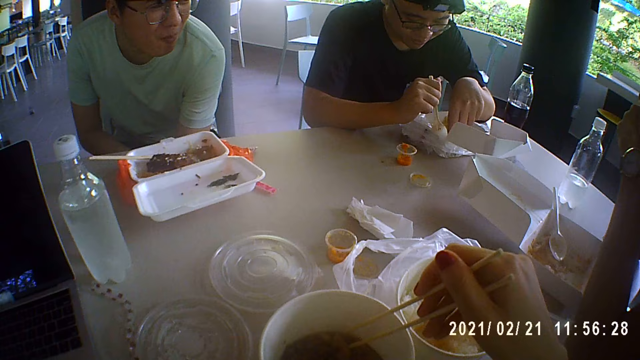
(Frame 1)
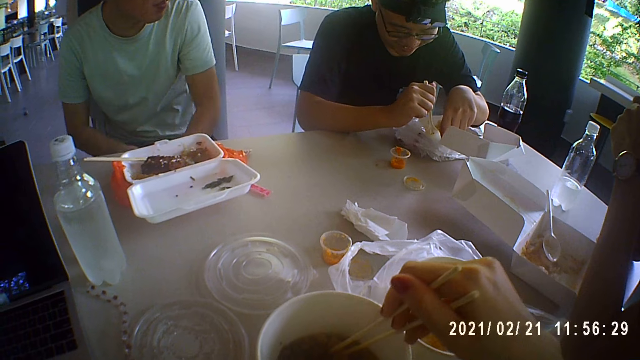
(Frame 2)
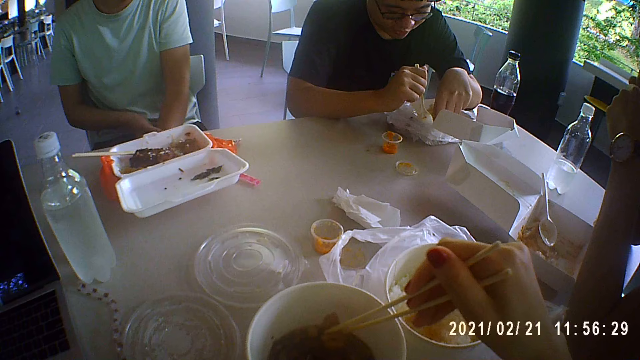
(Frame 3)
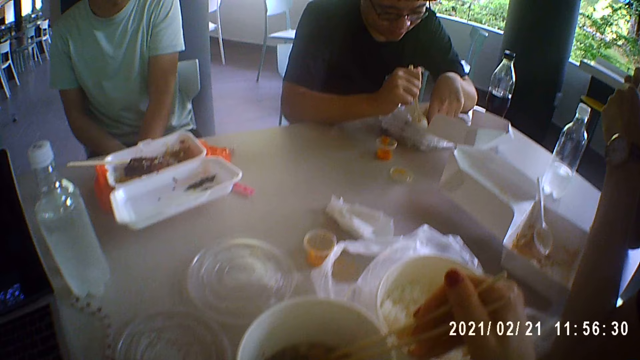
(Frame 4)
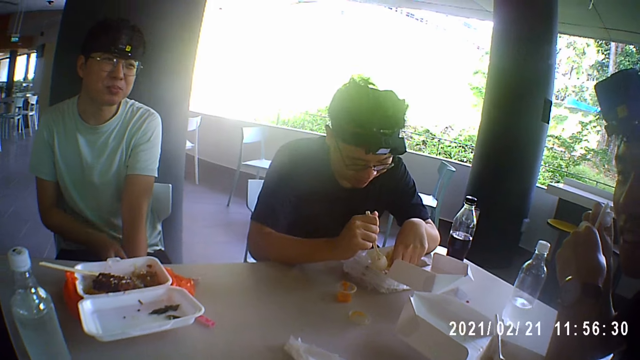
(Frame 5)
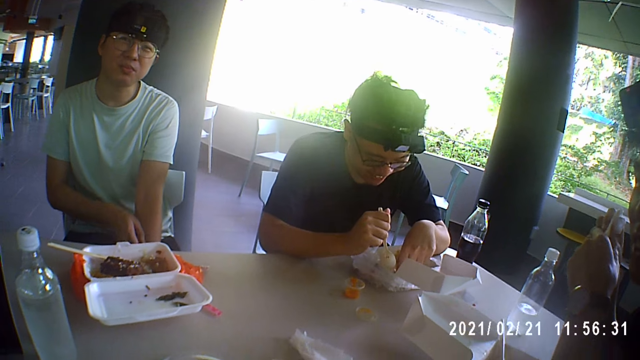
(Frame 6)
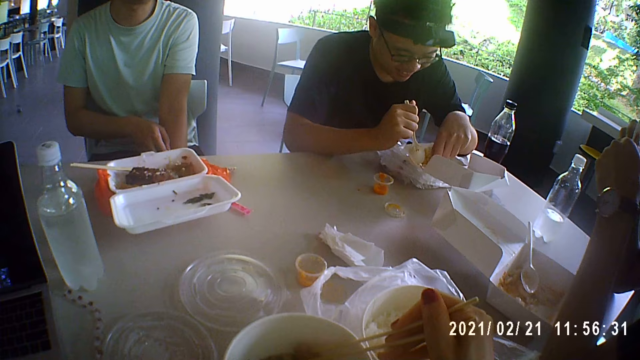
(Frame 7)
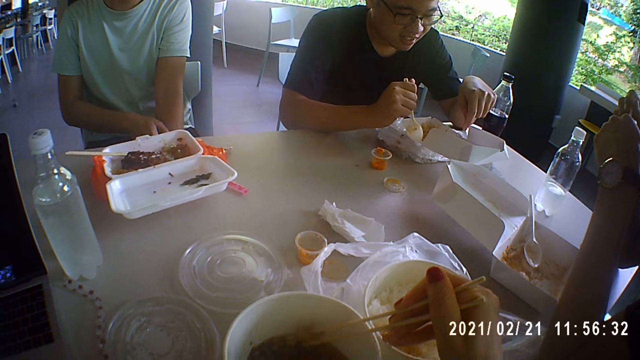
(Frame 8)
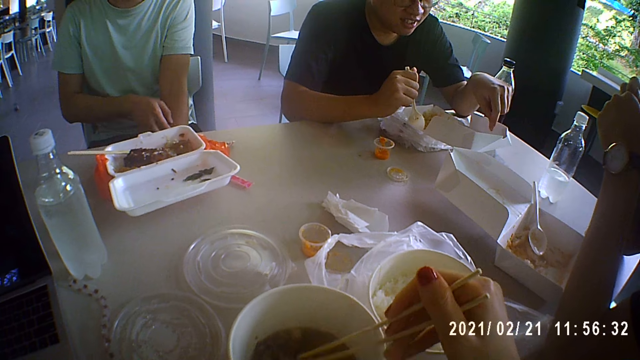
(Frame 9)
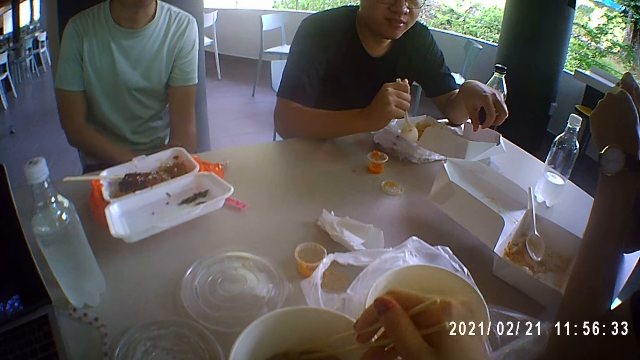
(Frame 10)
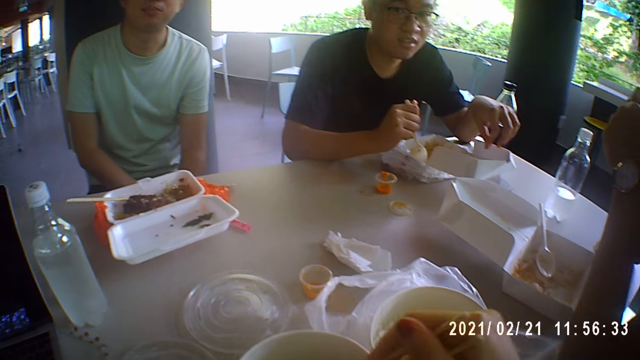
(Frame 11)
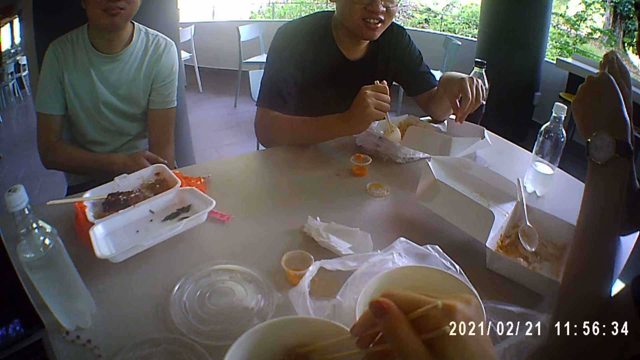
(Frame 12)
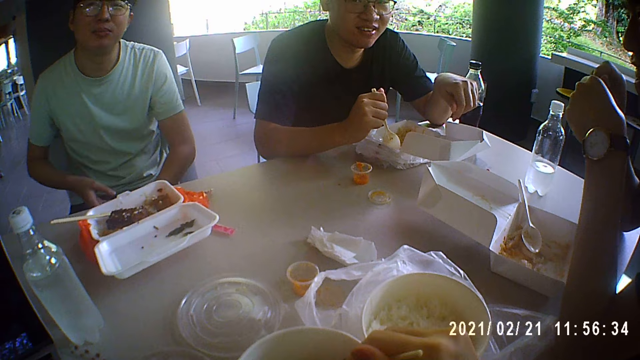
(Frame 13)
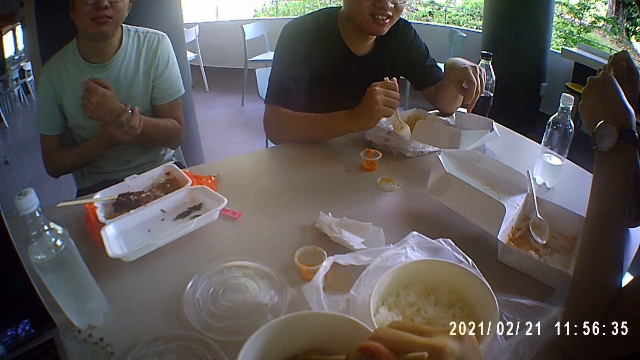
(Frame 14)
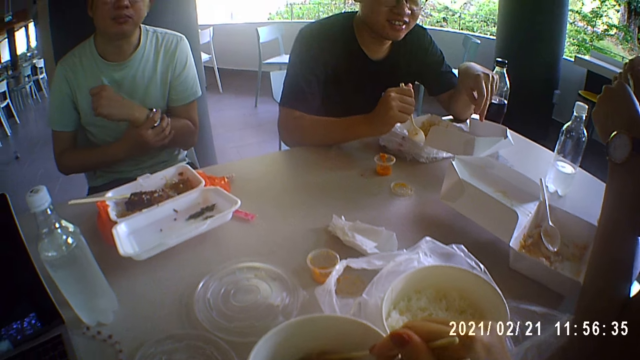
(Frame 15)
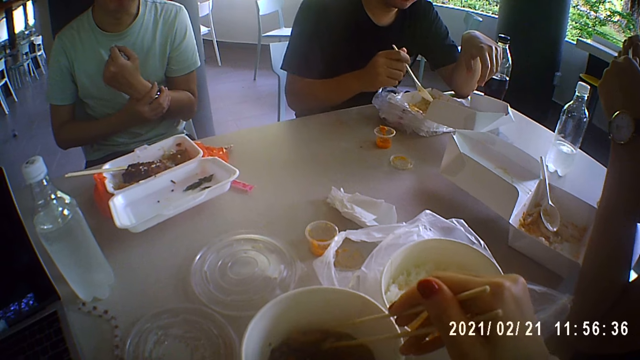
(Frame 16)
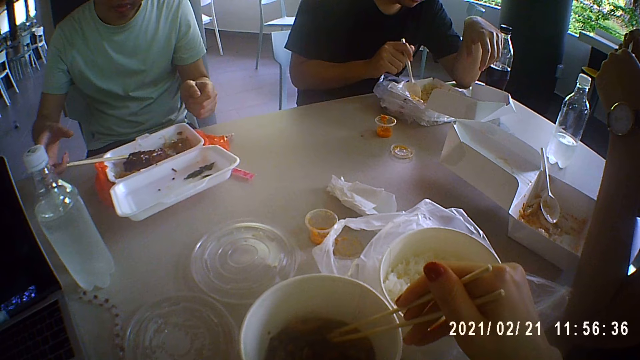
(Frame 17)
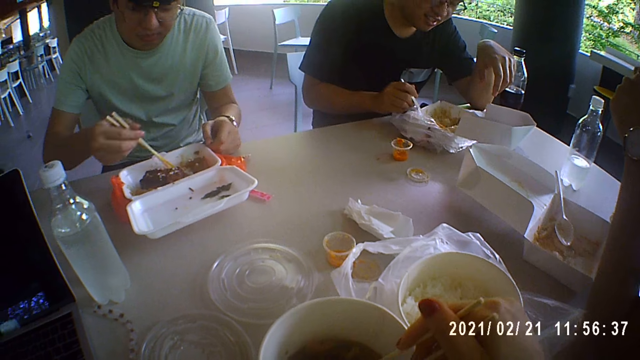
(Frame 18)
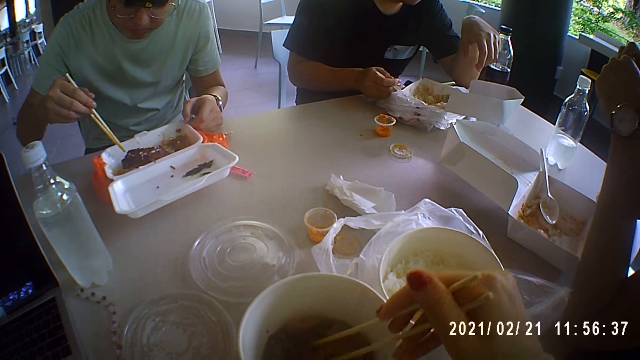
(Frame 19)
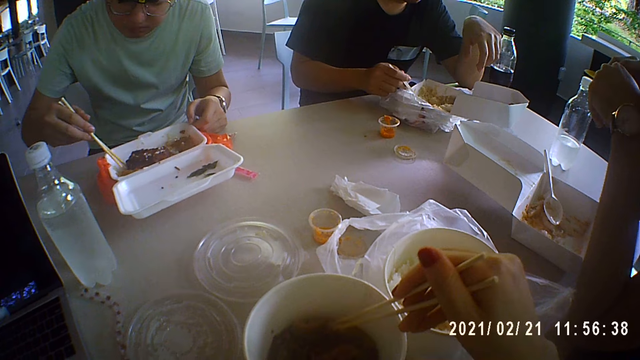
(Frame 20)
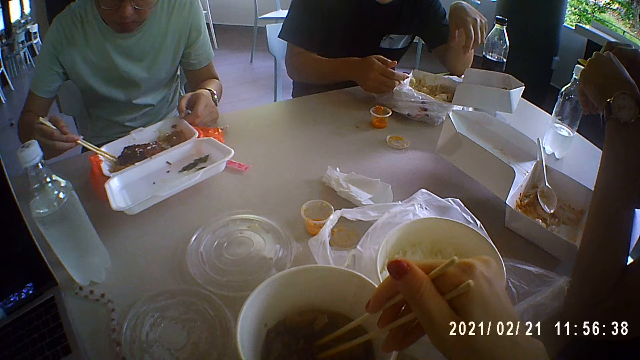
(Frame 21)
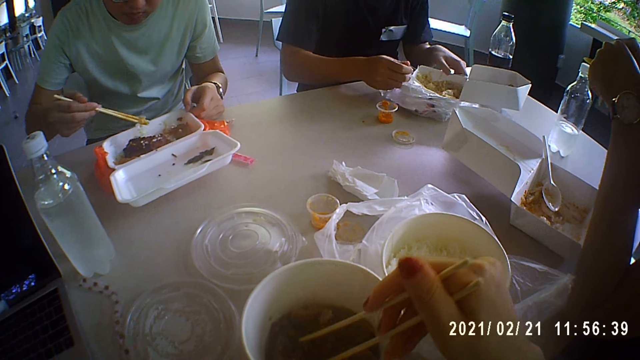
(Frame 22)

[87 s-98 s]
A man talks. Another man scratches his hand and touches his hand.

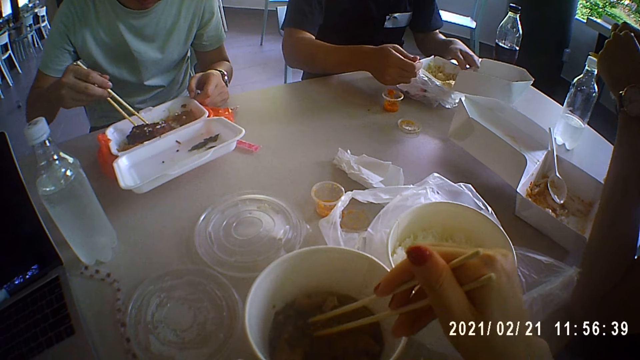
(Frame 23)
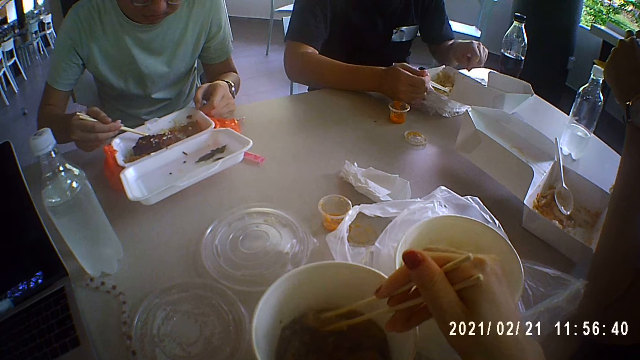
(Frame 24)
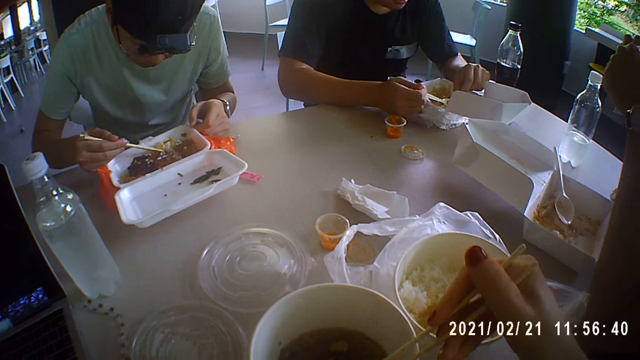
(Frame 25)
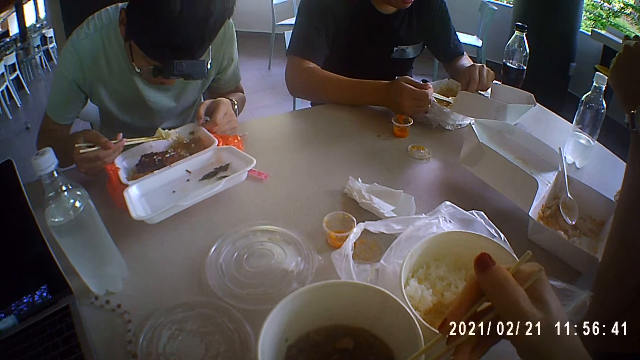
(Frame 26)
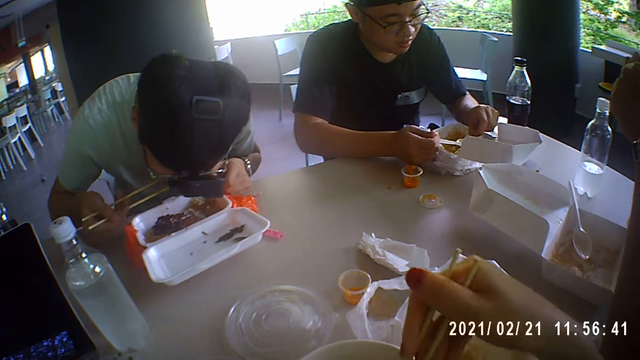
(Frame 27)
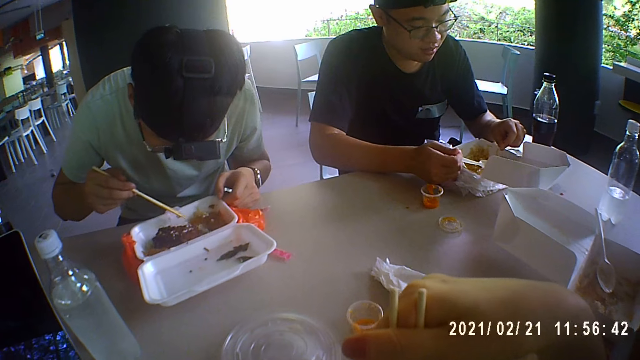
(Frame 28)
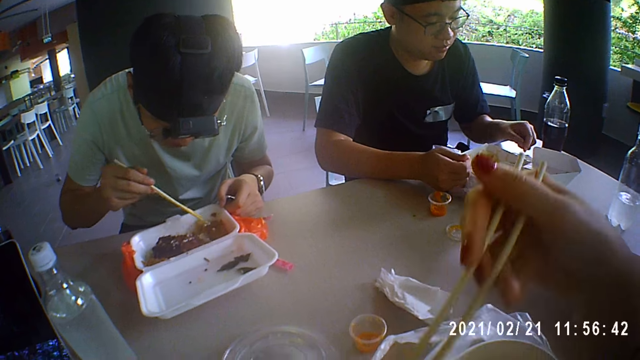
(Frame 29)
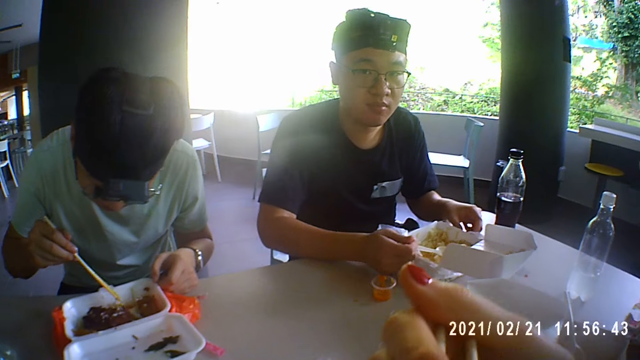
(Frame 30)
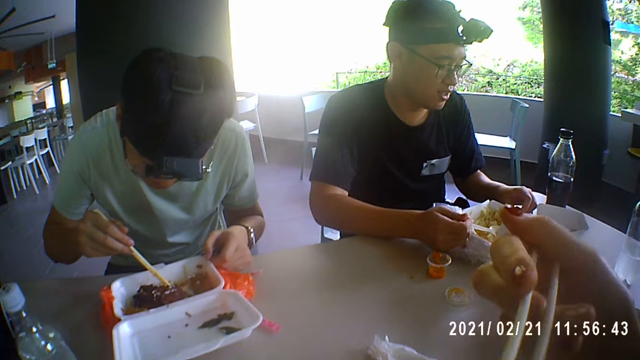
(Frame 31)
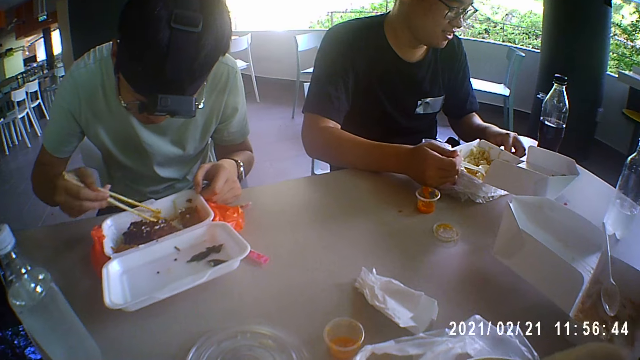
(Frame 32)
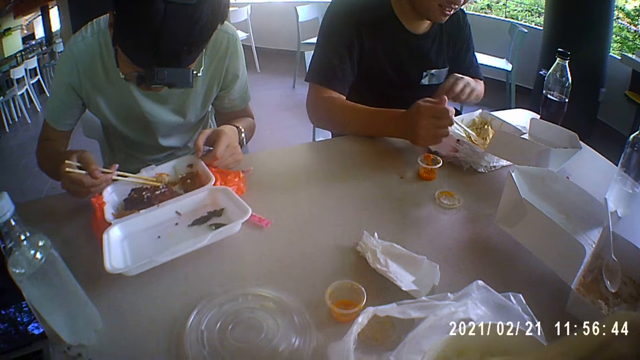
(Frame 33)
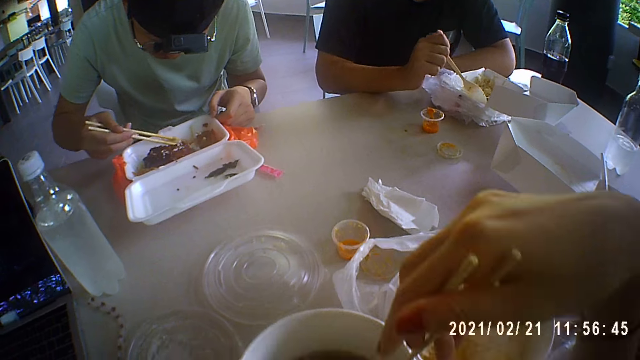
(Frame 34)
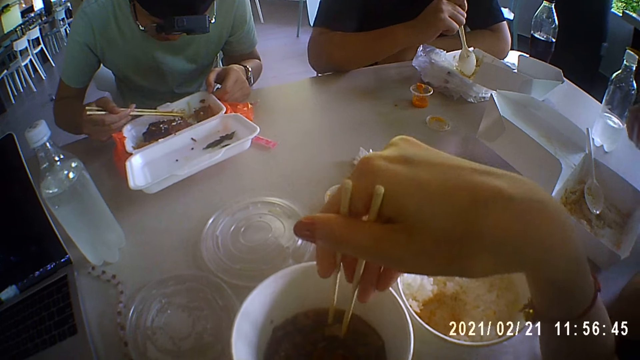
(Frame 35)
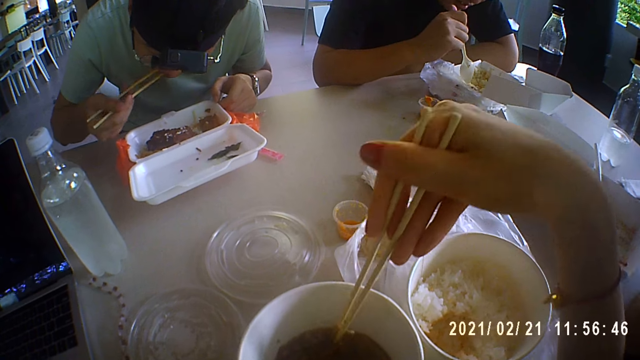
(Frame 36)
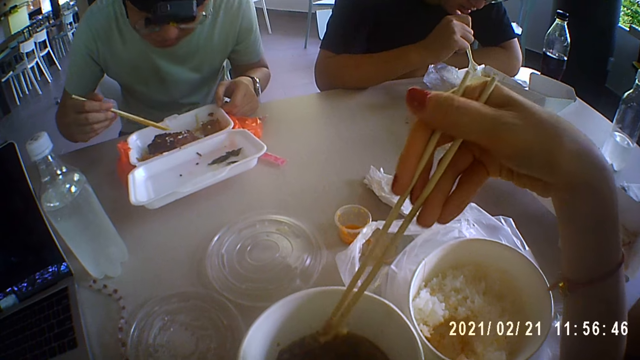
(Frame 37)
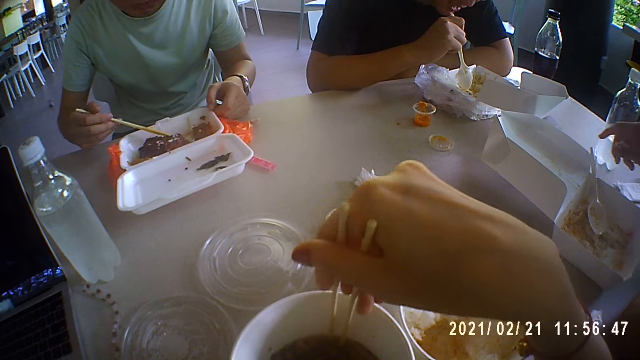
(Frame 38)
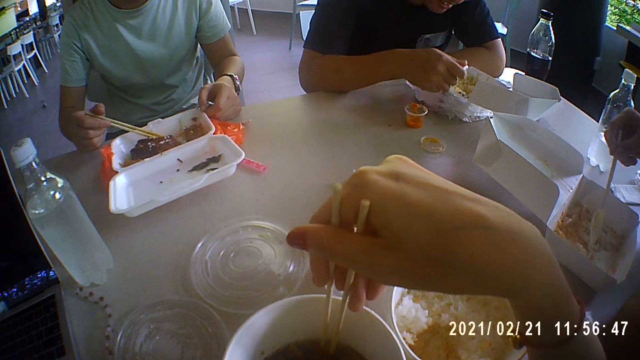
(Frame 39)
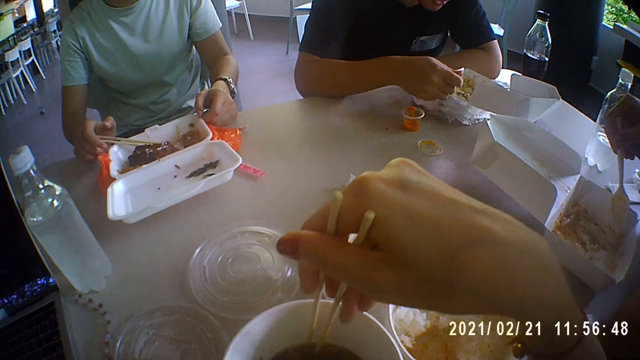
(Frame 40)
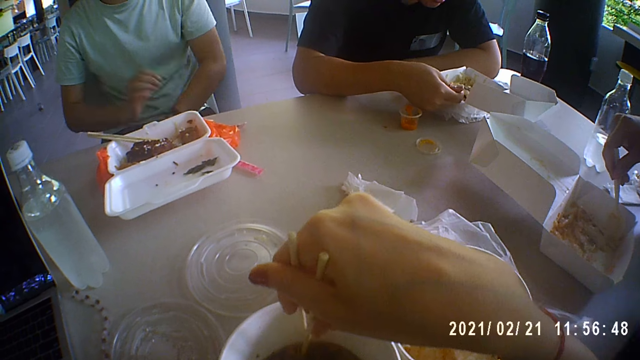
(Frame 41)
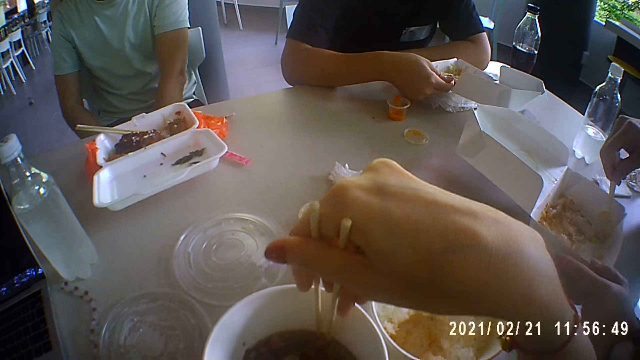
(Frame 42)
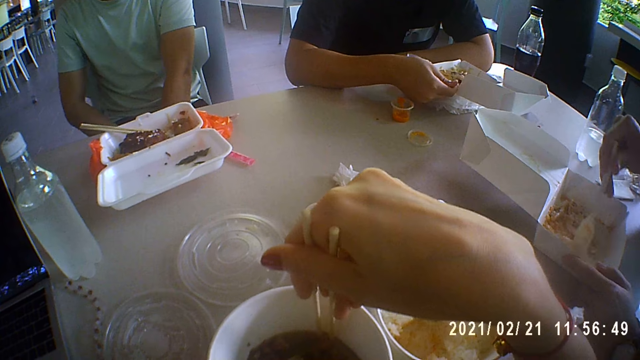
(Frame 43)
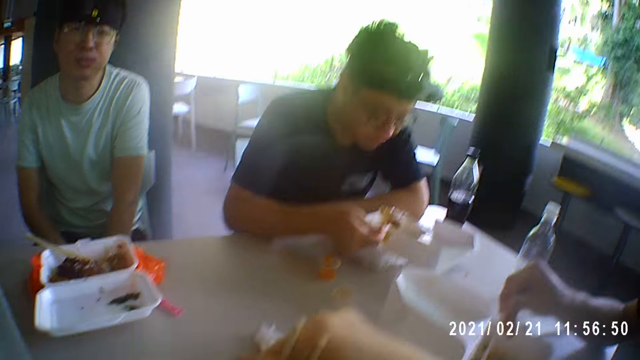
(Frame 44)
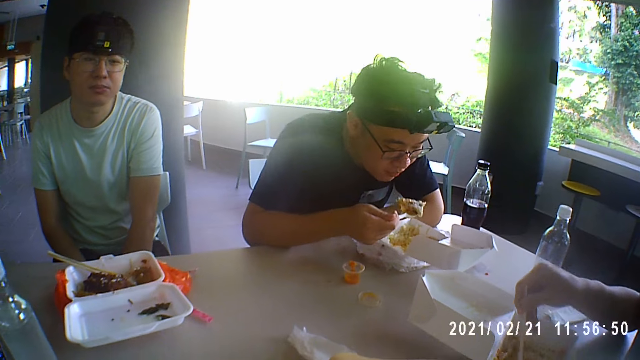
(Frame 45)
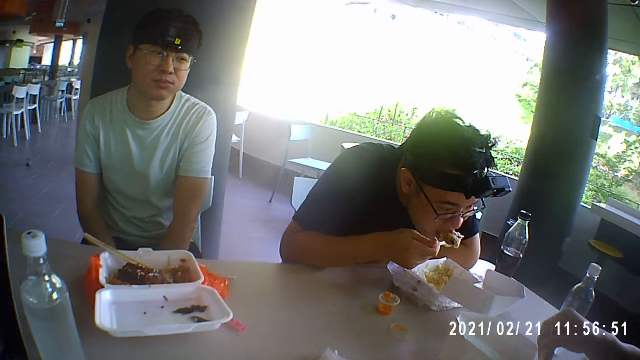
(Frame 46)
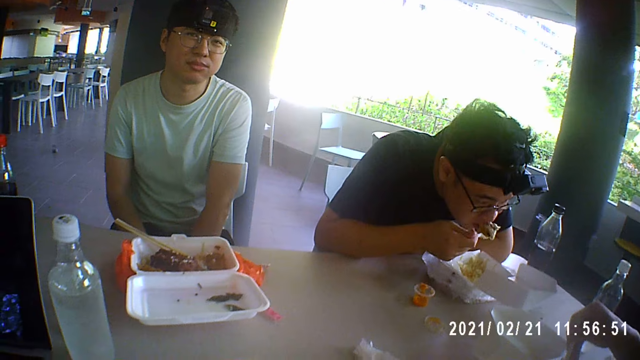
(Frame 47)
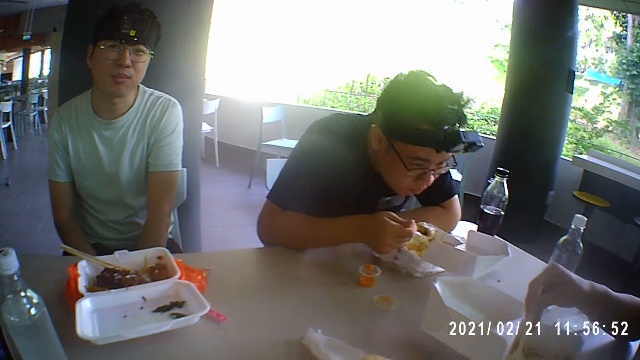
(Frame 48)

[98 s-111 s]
A man eats the food.
